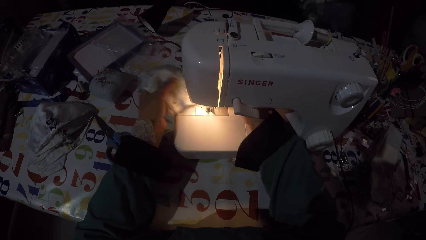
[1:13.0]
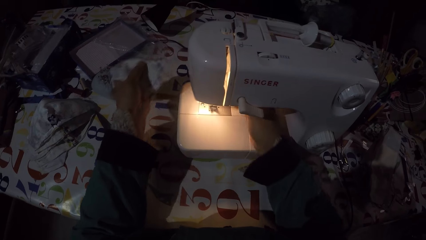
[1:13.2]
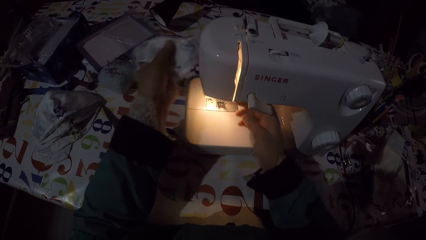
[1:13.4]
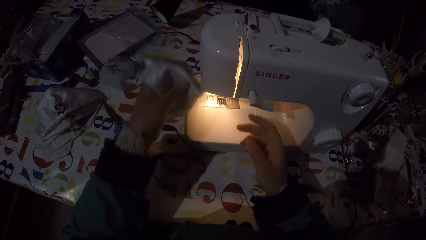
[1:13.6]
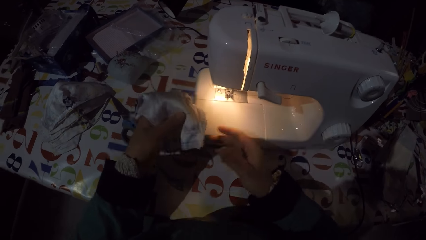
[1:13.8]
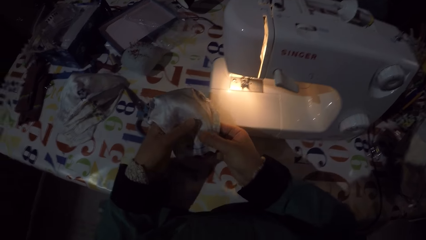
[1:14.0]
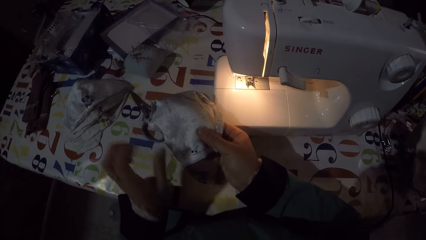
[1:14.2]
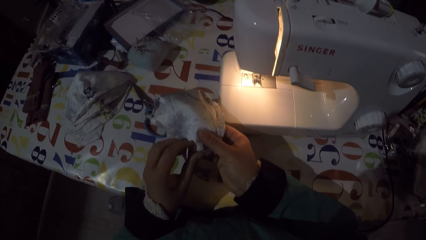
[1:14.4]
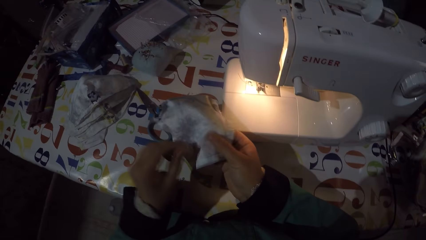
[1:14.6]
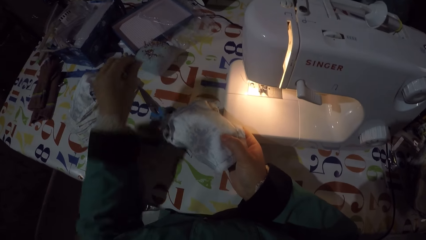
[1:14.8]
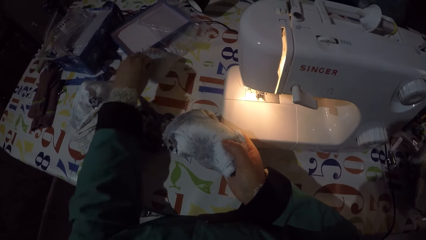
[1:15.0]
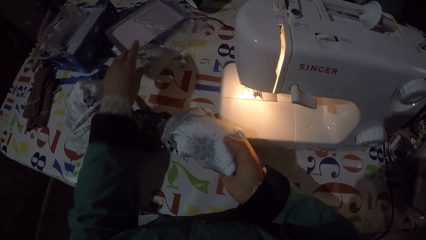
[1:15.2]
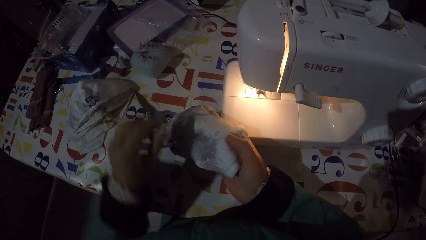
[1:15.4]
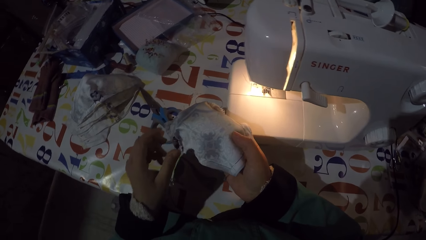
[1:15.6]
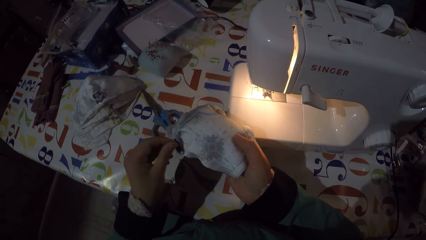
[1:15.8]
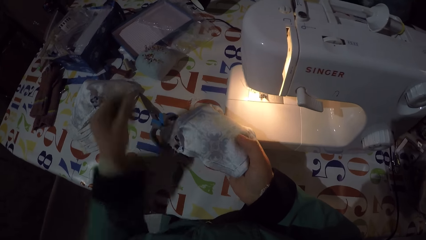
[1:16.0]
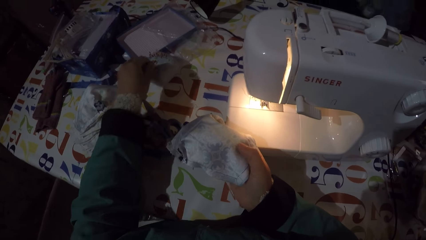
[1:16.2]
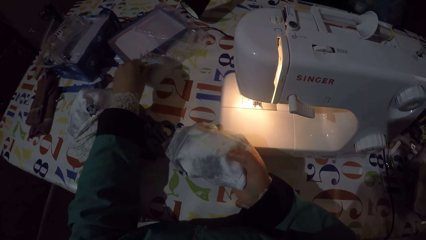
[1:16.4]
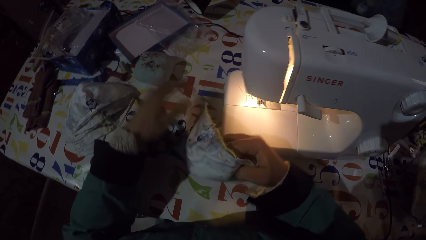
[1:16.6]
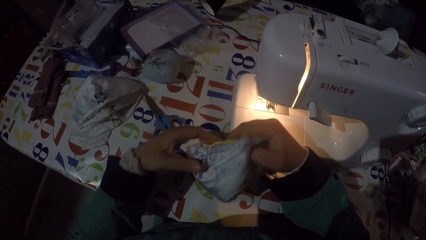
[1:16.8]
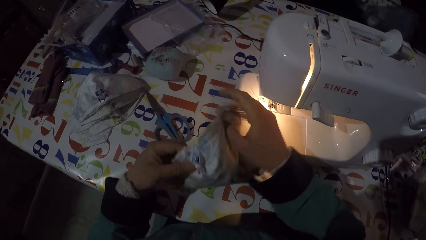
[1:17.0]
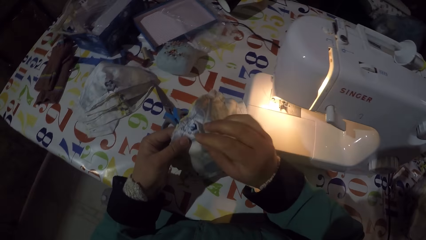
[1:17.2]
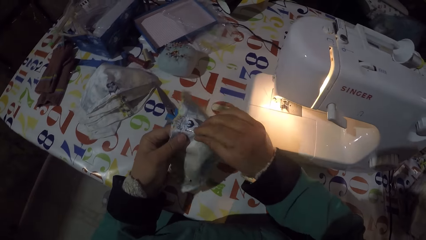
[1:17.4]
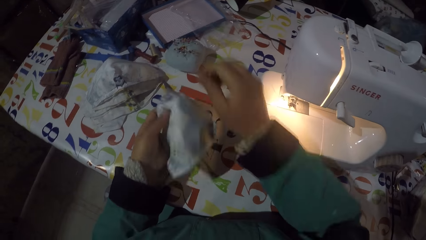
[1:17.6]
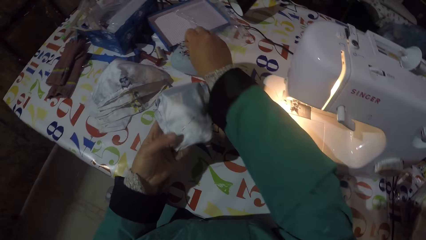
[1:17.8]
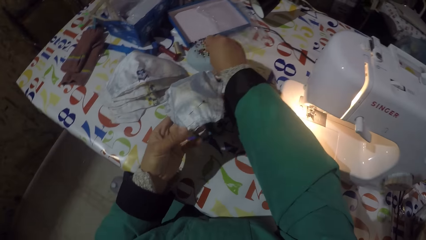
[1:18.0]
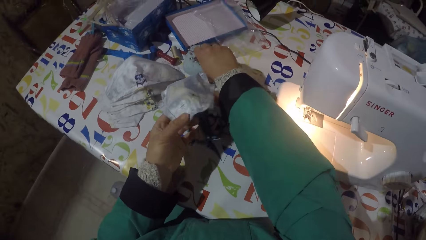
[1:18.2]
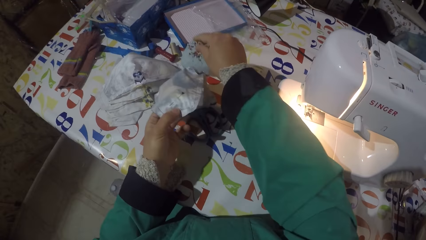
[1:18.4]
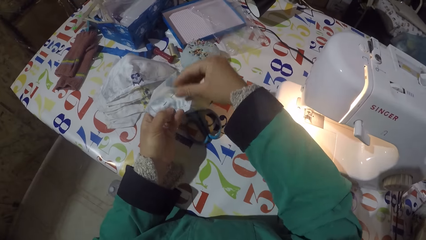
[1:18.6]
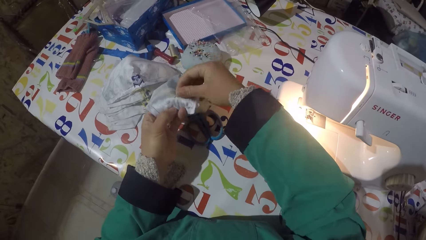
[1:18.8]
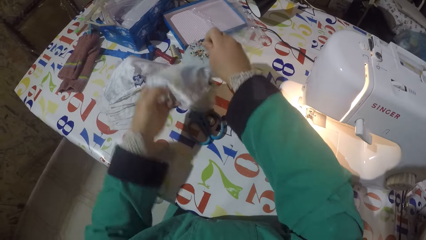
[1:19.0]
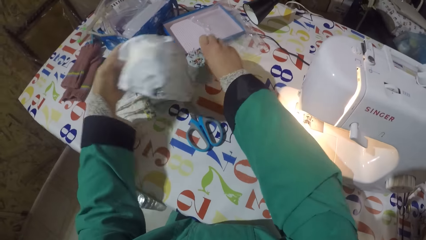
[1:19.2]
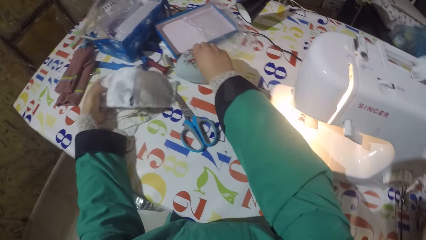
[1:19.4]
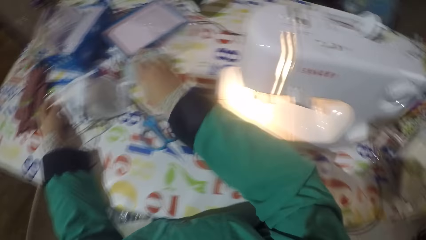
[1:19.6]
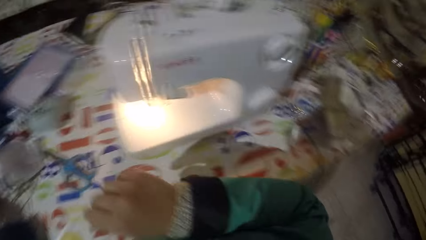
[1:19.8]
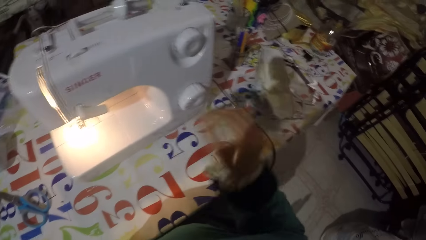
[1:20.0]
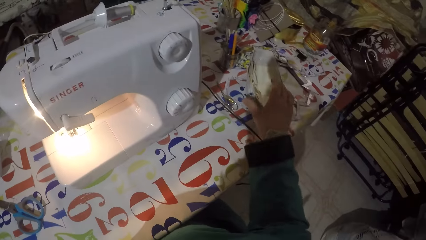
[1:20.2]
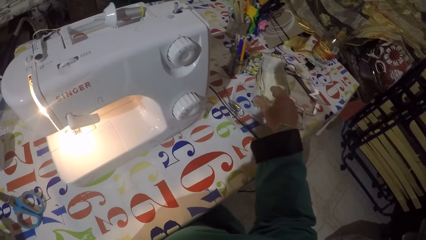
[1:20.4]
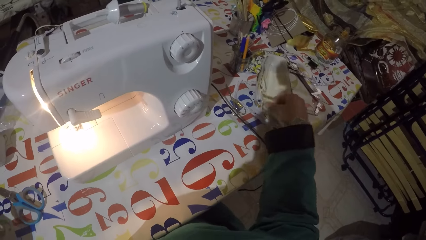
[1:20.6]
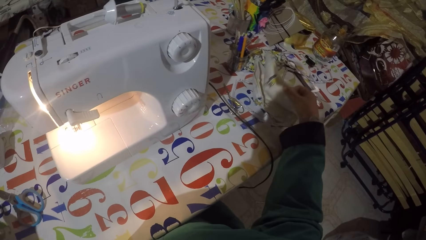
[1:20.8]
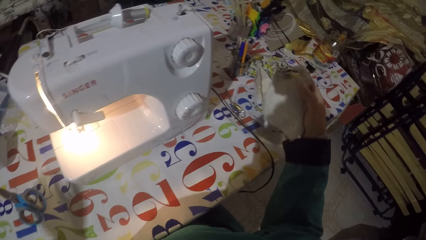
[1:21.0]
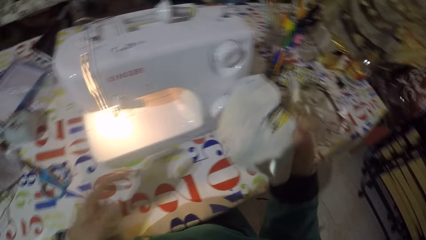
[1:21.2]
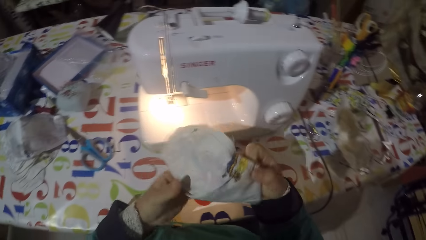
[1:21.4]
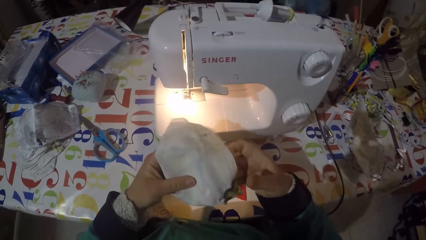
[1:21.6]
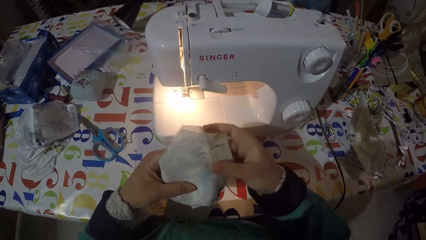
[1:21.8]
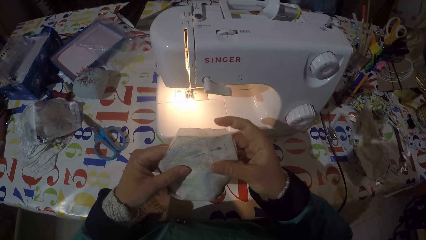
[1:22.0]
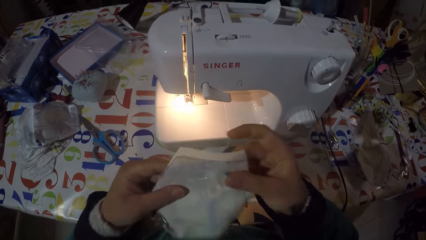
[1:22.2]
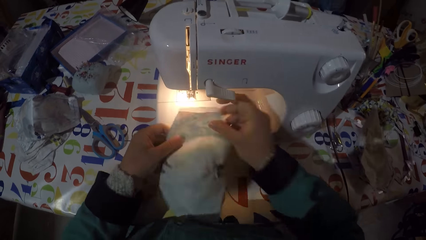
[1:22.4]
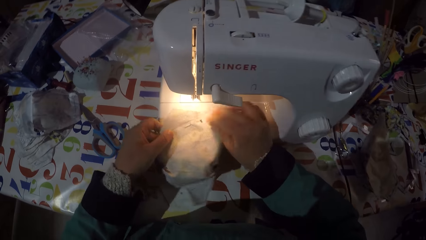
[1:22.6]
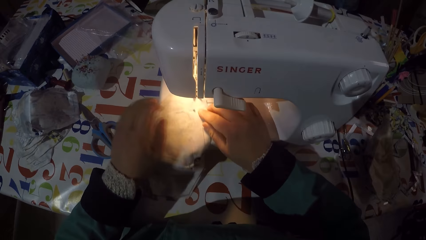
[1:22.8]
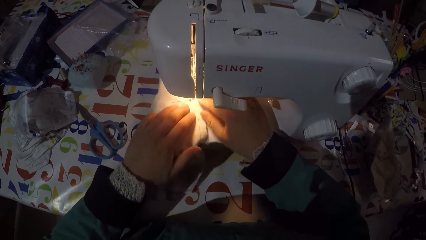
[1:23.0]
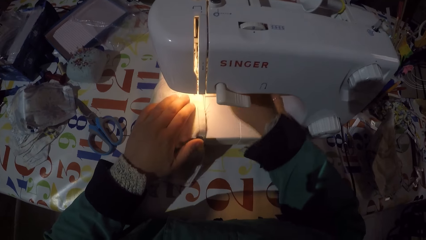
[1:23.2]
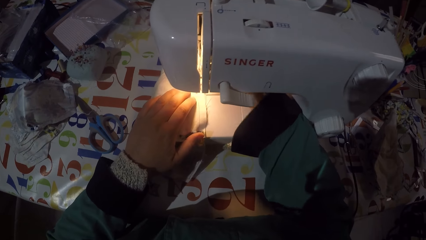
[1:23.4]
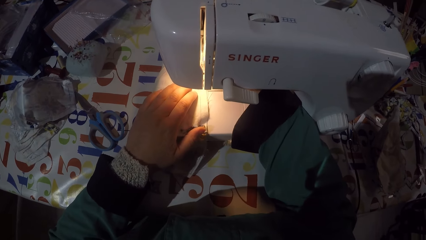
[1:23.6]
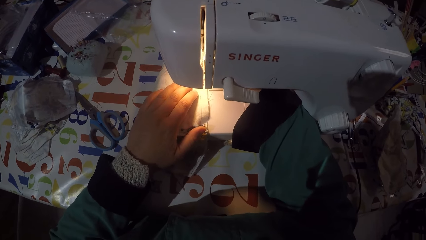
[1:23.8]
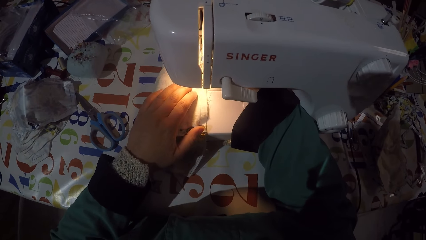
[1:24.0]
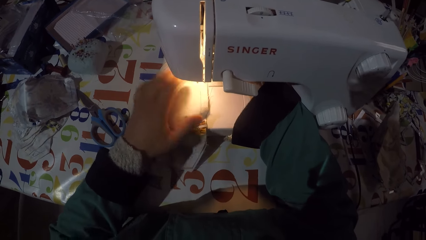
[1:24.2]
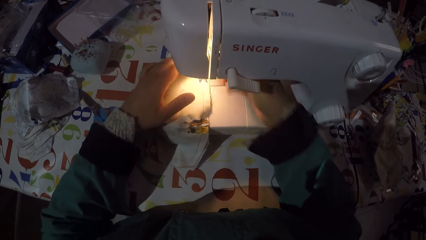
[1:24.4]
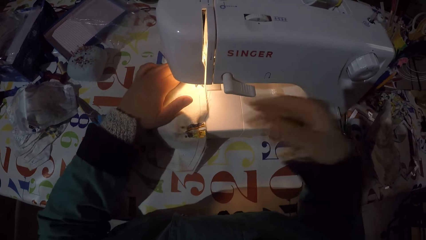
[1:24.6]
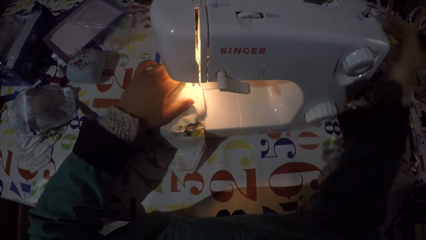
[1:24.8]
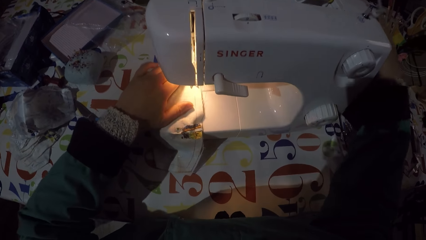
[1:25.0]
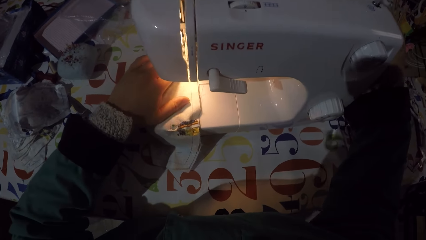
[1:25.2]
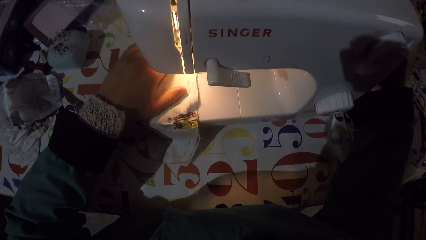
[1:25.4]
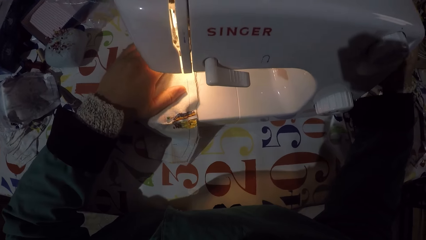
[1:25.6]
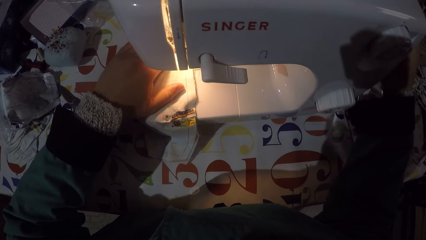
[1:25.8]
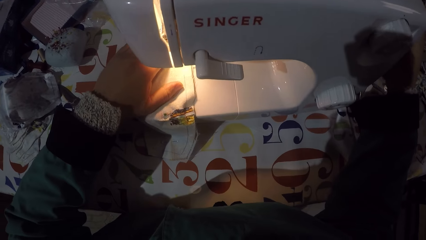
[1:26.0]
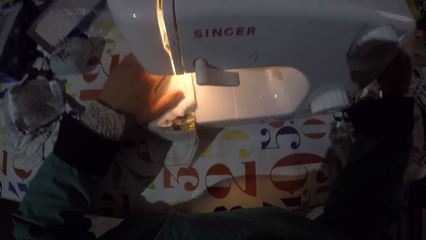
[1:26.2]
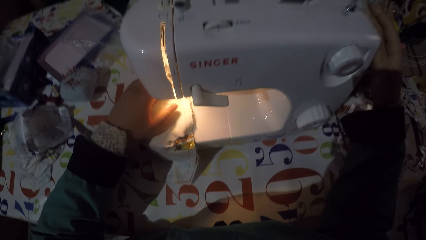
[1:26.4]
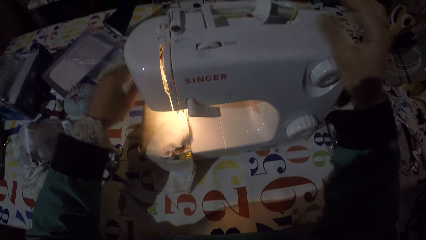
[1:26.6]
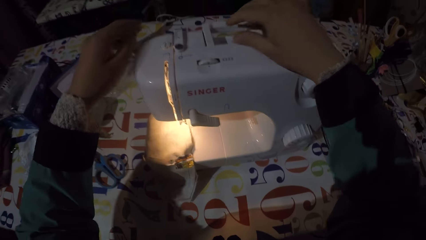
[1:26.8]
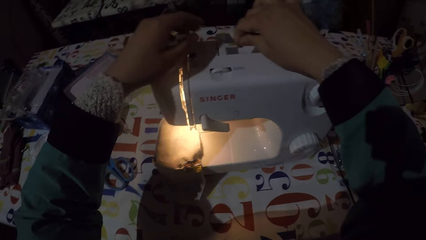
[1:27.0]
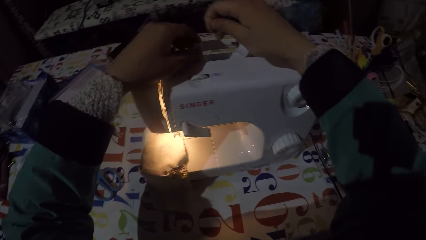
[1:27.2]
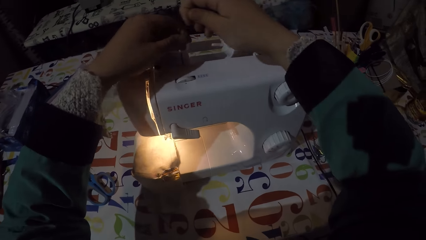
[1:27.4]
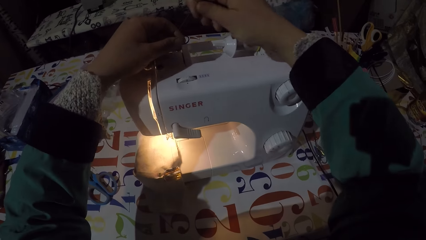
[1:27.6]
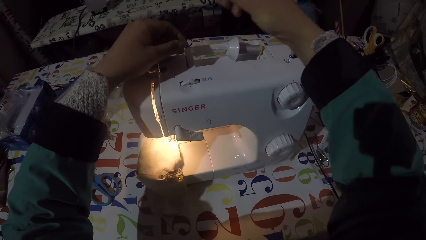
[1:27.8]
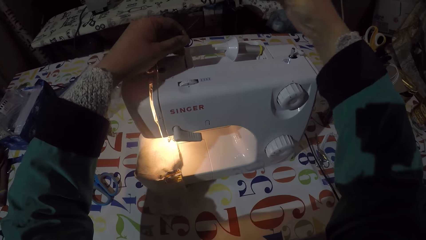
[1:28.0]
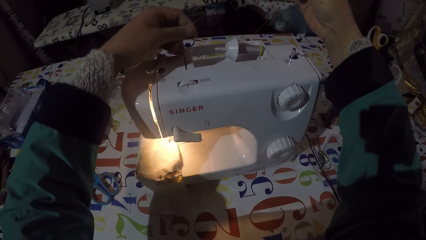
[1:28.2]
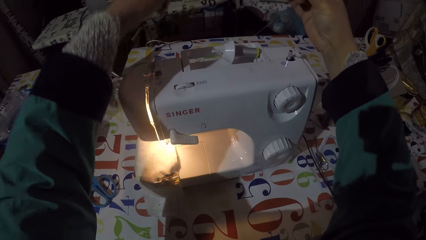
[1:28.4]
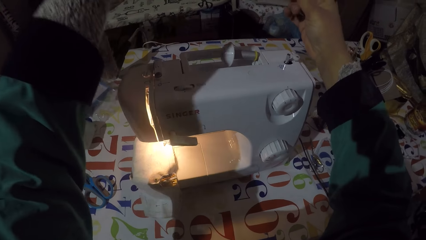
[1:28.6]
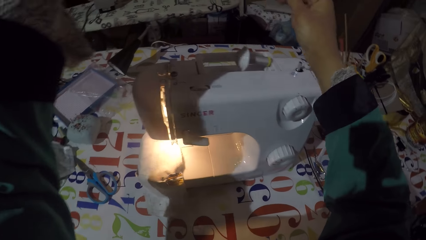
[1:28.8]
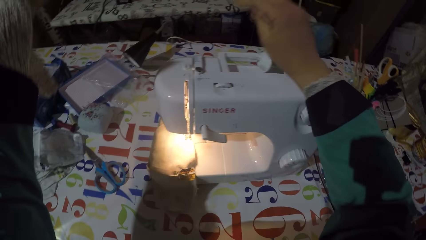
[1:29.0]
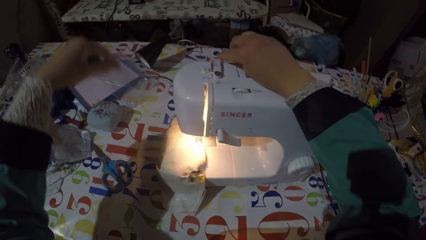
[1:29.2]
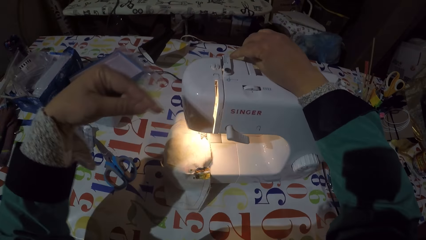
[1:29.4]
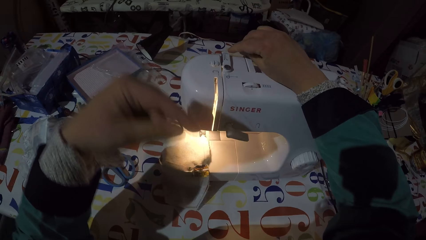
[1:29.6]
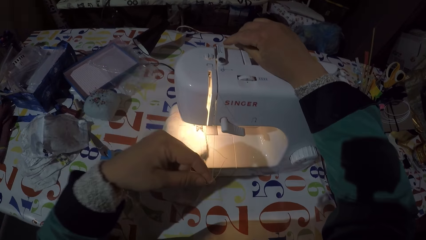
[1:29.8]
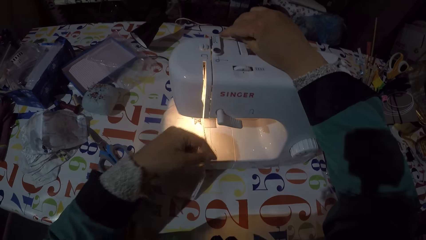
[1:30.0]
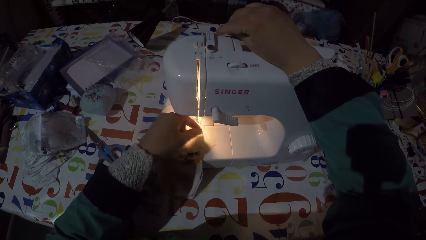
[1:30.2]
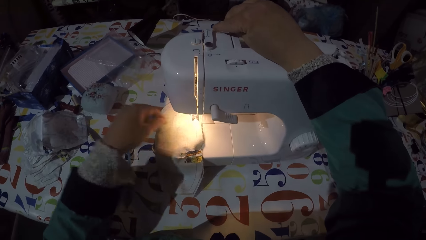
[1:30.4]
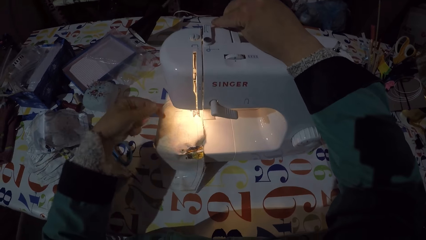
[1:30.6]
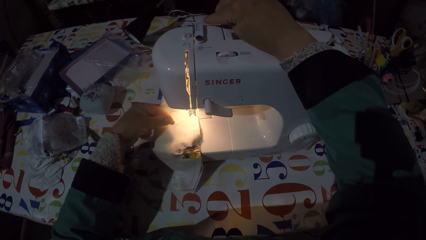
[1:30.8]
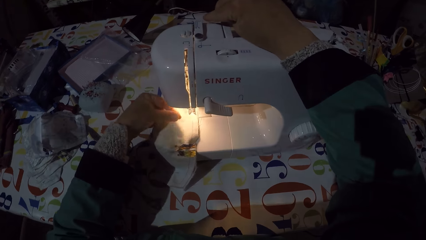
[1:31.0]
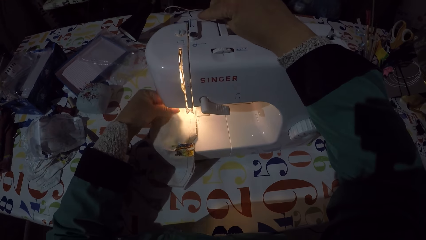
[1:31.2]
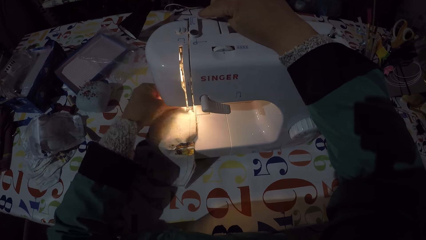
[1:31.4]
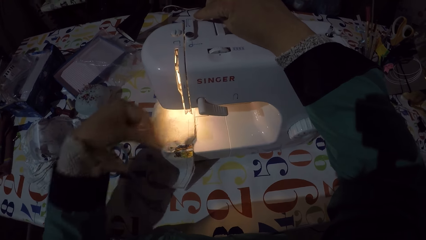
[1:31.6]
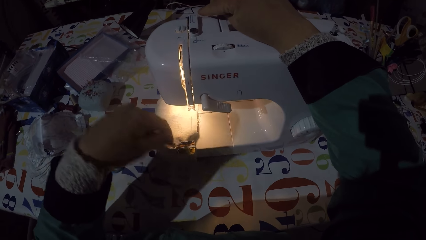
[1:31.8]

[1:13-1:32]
The camera wearer moves the pressure foot lever with his right hand. He lifts the piece of garment or face mask with his left hand. He moves the face mask on the machine. He holds the piece of garment with his right hand. He picks a pin from the piece of garment. He pins the pin on the pin sponge. He picks a pin from the piece of garment. He pins the pin on the pin sponge. He holds the piece of garment with his left hand. He picks a pin from the piece of garment. He pins the pin on the pin sponge. He picks a pin from the piece of garment. He pins the pin on the pin sponge. He puts the piece of garment on the table. He picks the piece of garment from the table. He holds the piece of garment with both hands. He puts the piece of garment on the sewing machine flat bed. He moves the pressure foot lever with his right hand. He moves the sewing machine handwheel with his right hand. He fixes the thread on the machine. He pulls the sewing thread with his hands. He attaches the sewing thread to the thread guide. He attaches the sewing thread to the pressure foot.
